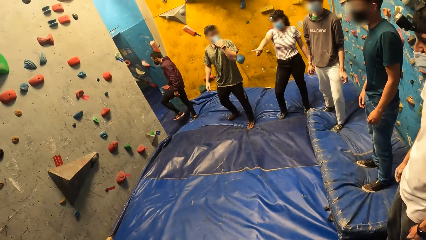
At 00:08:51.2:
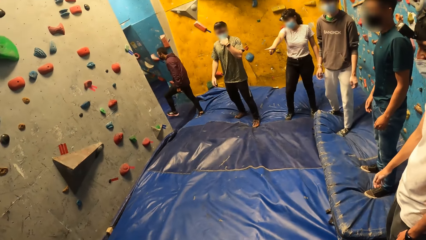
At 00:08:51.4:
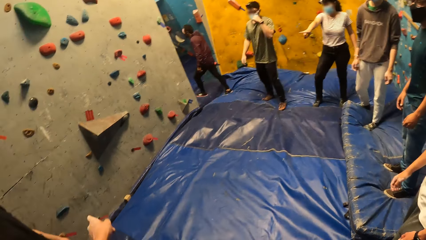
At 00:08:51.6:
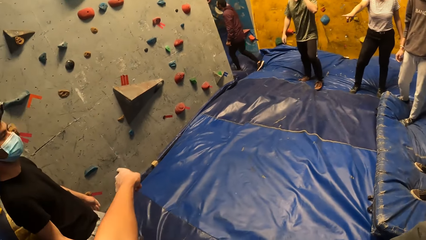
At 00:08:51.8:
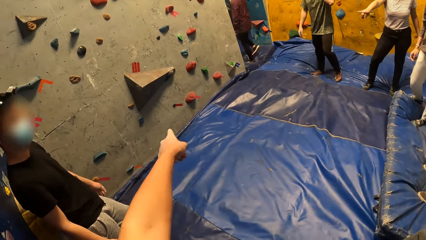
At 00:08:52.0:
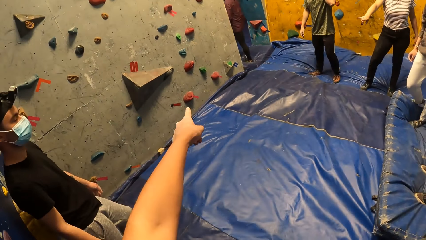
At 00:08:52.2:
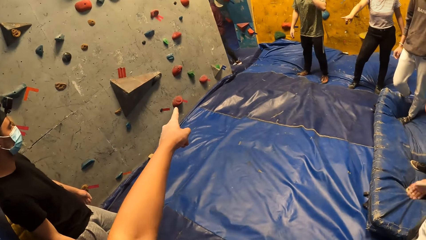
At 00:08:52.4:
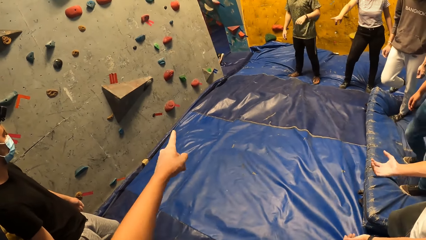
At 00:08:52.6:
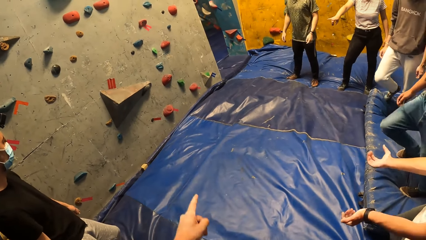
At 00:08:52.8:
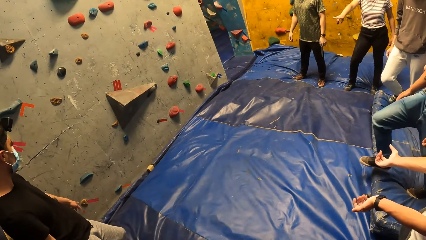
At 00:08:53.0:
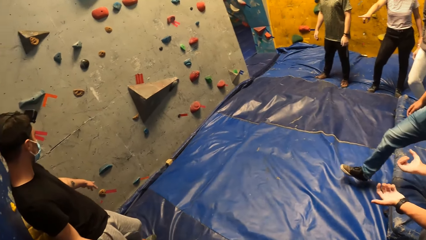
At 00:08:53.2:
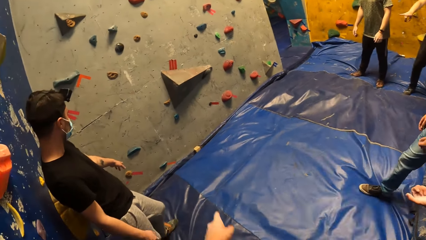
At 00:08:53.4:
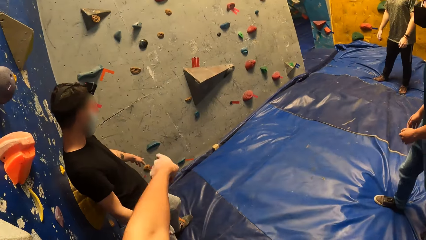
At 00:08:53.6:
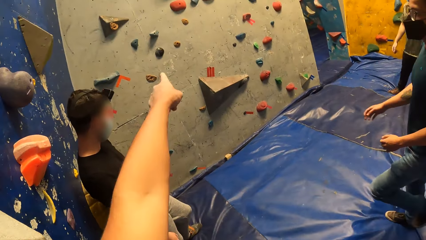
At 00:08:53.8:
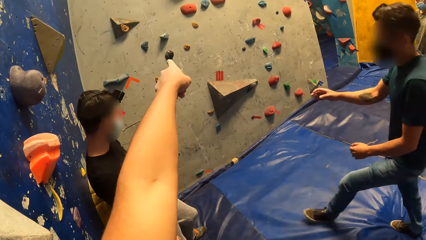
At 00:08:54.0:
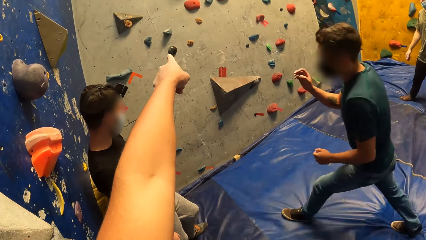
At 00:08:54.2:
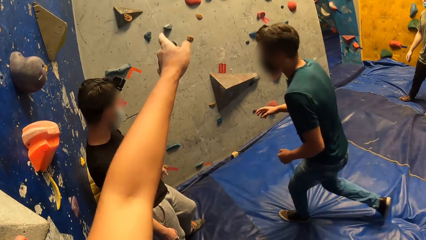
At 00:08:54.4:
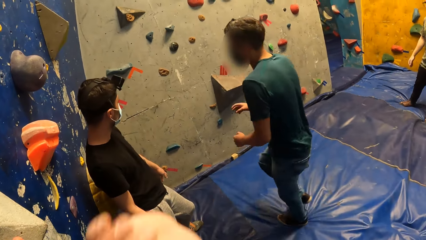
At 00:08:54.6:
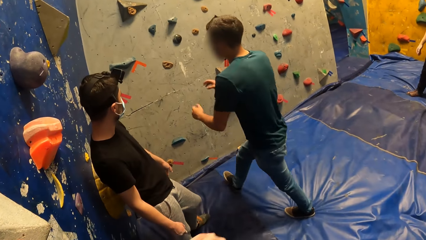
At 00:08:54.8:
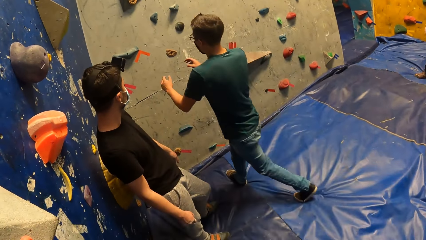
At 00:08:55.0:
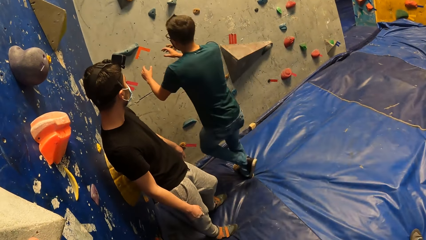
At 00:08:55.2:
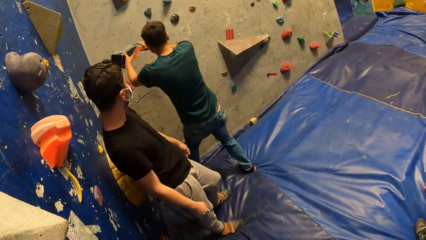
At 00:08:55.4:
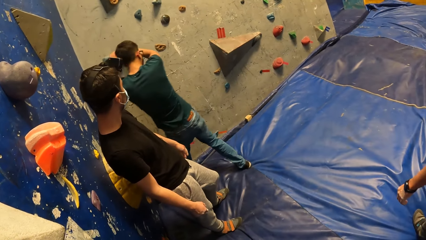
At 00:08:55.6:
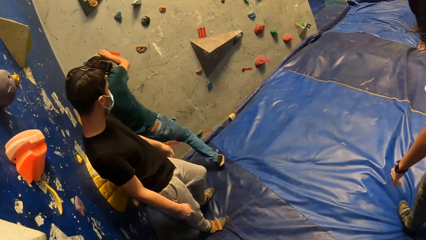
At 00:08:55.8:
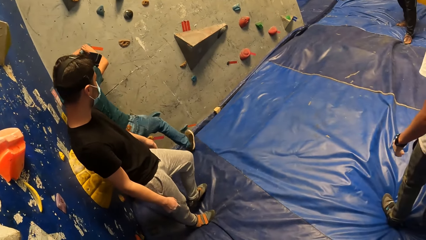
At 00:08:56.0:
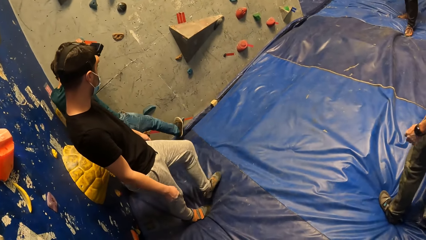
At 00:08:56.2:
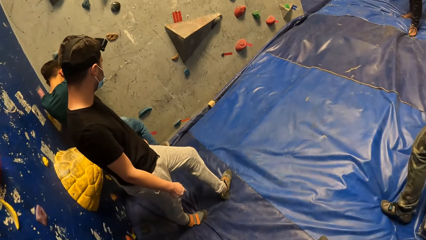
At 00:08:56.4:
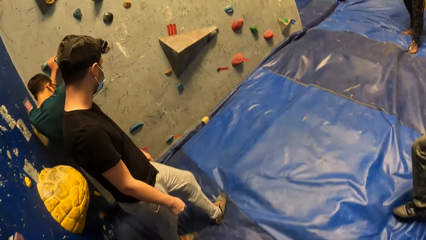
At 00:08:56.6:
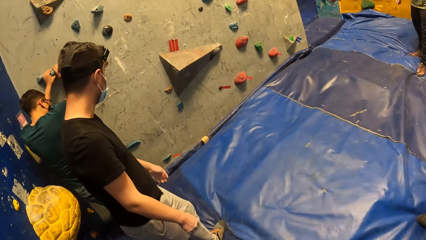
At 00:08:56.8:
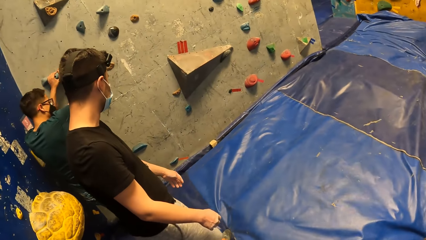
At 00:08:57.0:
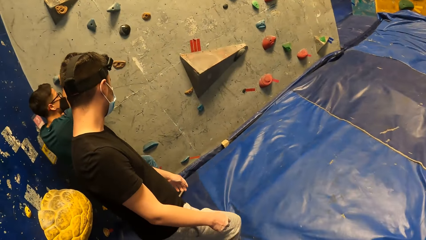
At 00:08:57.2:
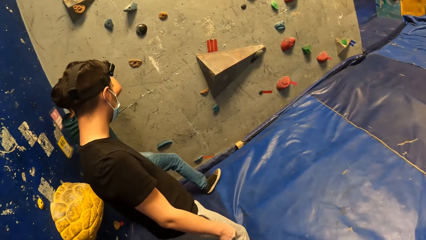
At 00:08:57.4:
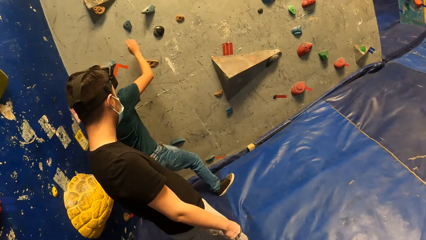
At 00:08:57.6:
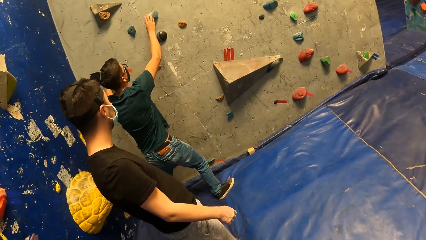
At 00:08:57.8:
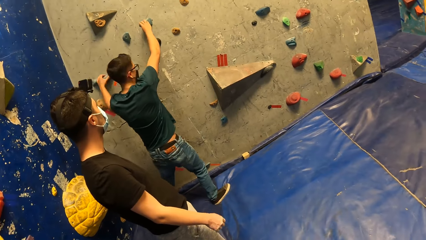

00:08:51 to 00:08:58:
A woman points on the floor and dances. The camera wearer points a finger on the wall. A man walks towards the wall. The man grabs the climbing hold with both hands. The man climbs on the rocks on the wall.

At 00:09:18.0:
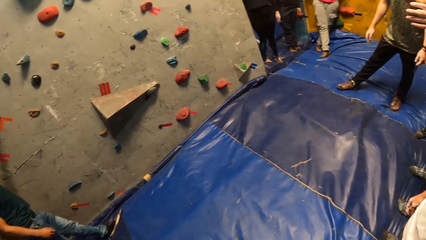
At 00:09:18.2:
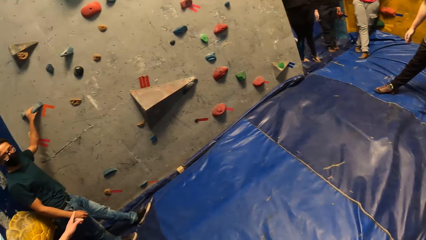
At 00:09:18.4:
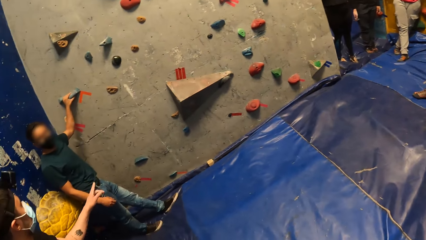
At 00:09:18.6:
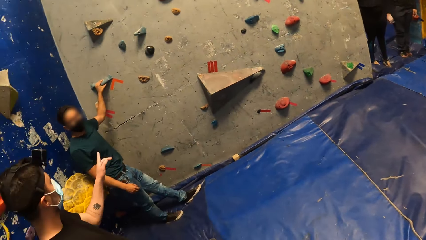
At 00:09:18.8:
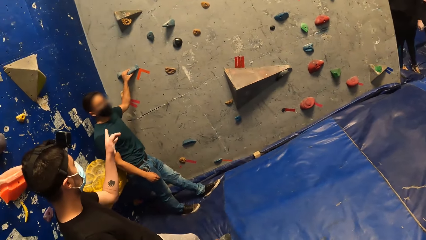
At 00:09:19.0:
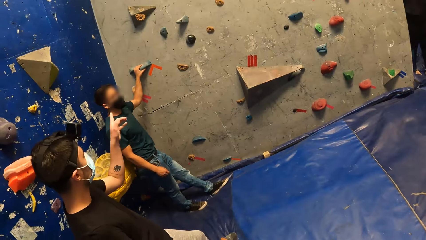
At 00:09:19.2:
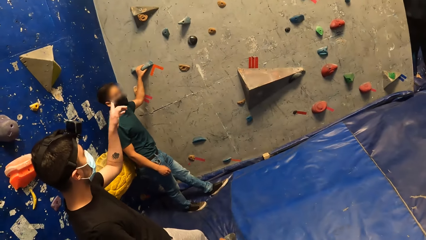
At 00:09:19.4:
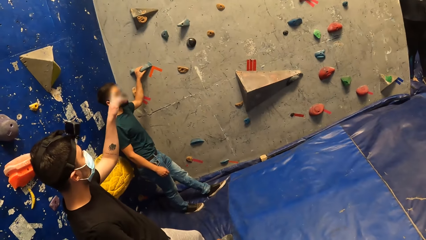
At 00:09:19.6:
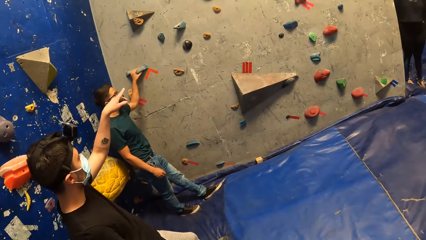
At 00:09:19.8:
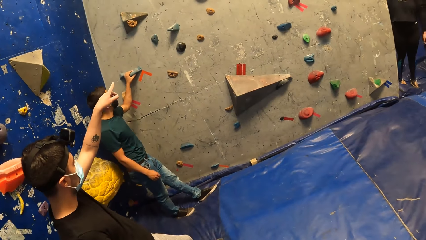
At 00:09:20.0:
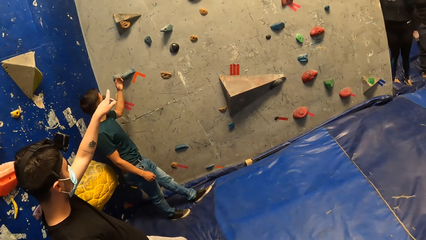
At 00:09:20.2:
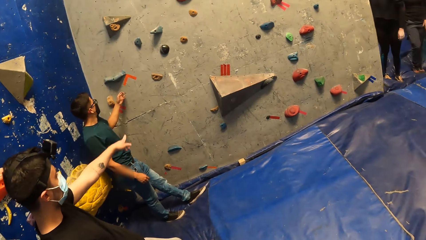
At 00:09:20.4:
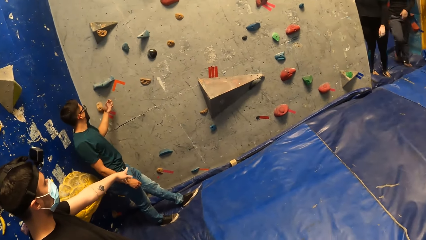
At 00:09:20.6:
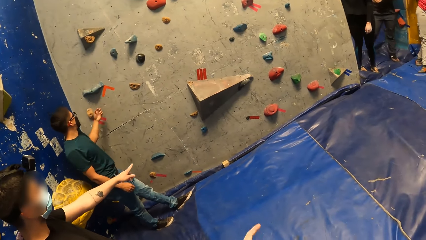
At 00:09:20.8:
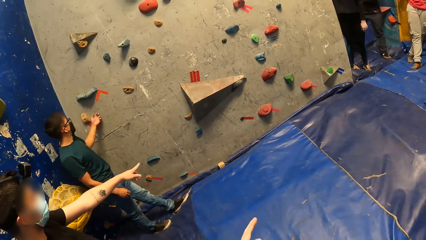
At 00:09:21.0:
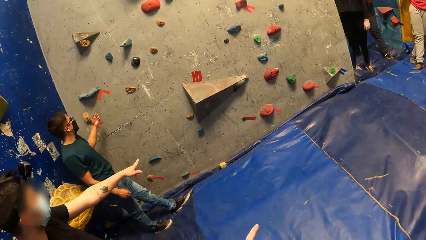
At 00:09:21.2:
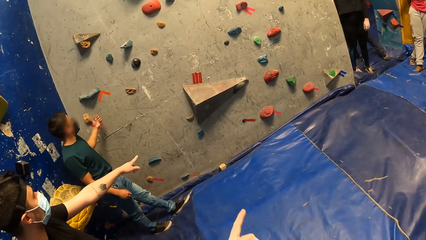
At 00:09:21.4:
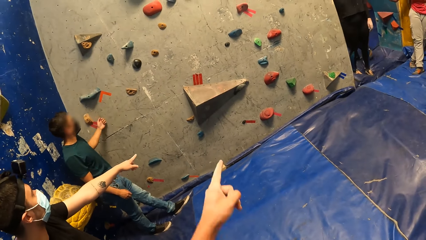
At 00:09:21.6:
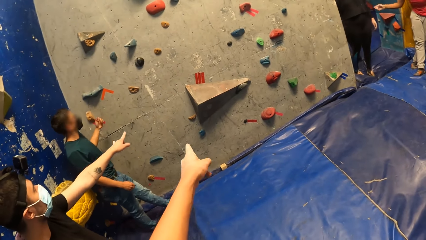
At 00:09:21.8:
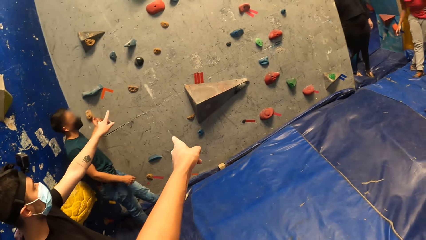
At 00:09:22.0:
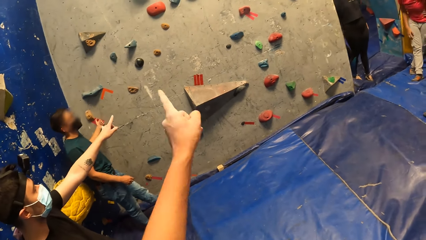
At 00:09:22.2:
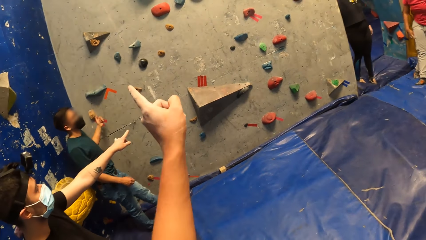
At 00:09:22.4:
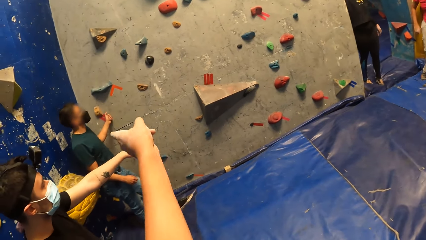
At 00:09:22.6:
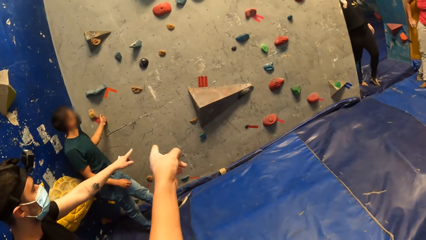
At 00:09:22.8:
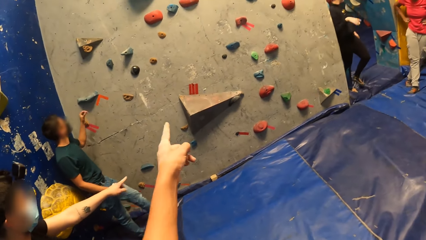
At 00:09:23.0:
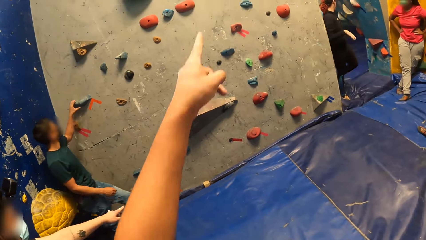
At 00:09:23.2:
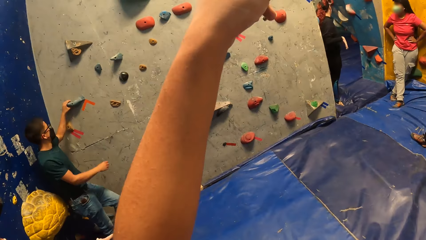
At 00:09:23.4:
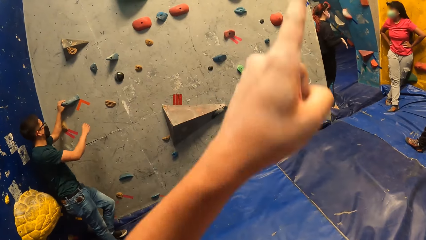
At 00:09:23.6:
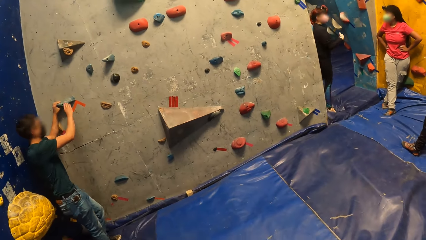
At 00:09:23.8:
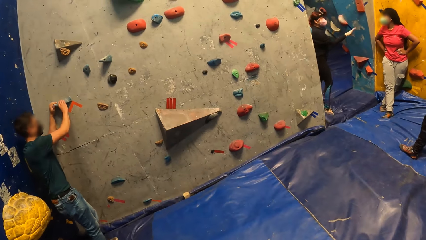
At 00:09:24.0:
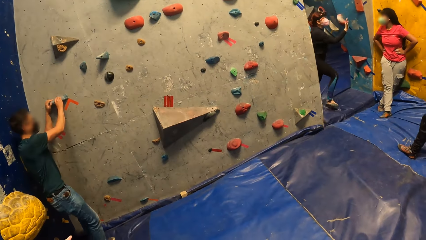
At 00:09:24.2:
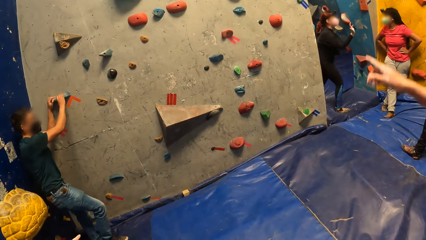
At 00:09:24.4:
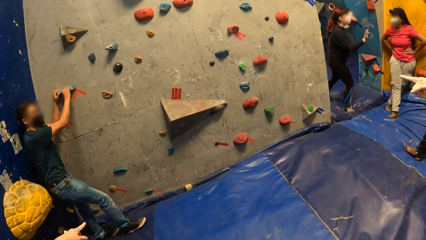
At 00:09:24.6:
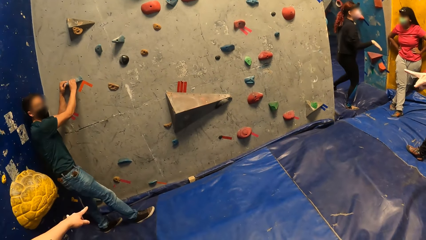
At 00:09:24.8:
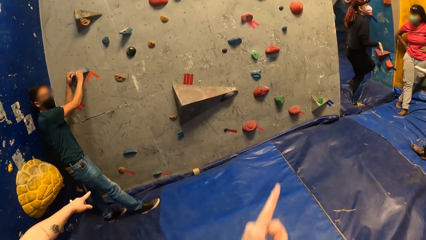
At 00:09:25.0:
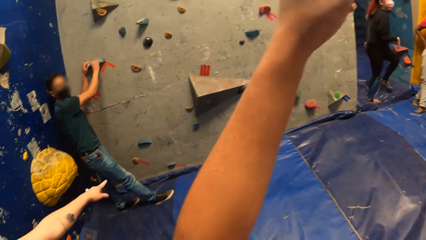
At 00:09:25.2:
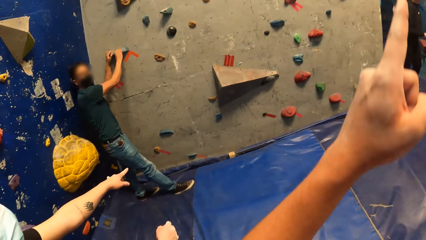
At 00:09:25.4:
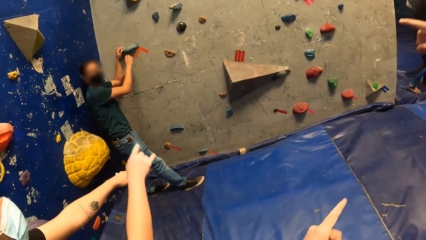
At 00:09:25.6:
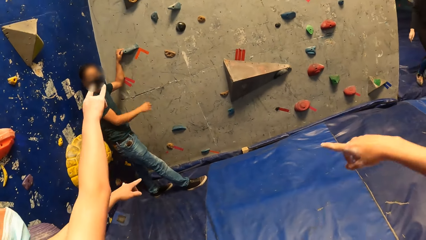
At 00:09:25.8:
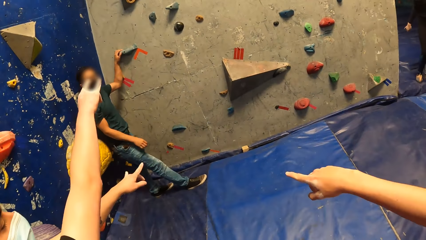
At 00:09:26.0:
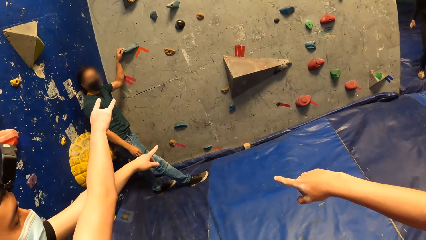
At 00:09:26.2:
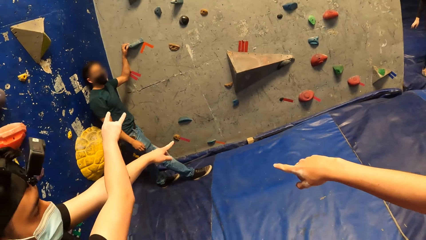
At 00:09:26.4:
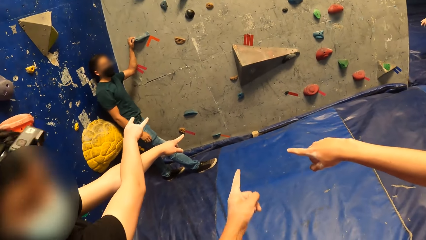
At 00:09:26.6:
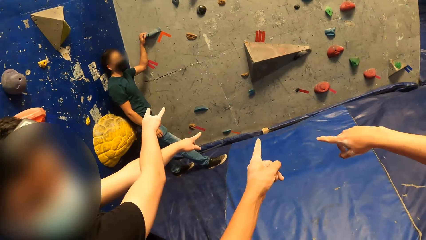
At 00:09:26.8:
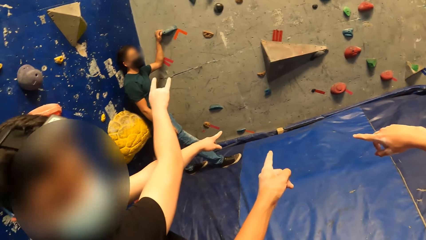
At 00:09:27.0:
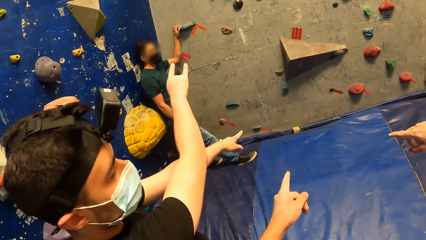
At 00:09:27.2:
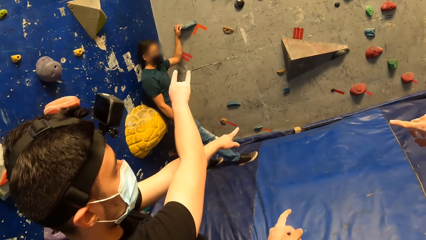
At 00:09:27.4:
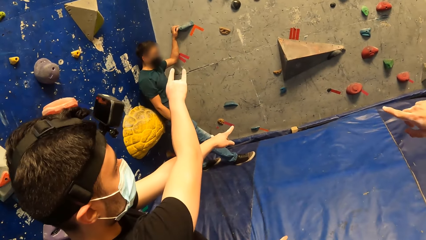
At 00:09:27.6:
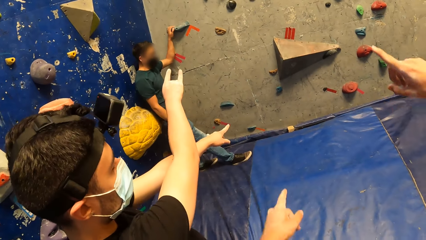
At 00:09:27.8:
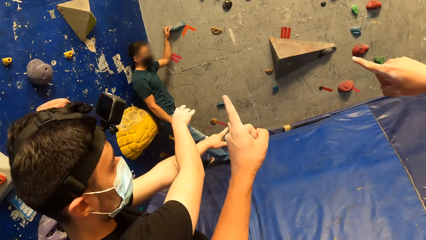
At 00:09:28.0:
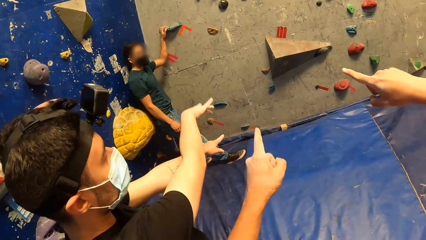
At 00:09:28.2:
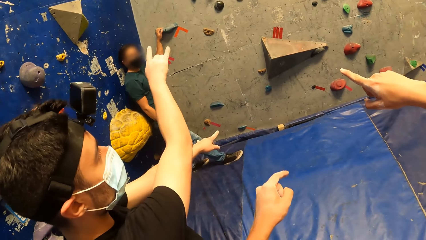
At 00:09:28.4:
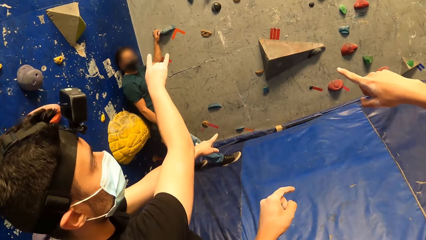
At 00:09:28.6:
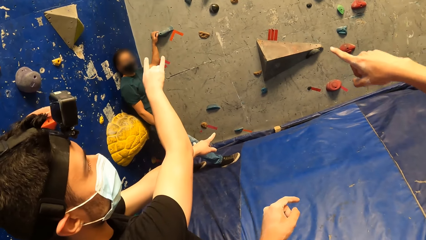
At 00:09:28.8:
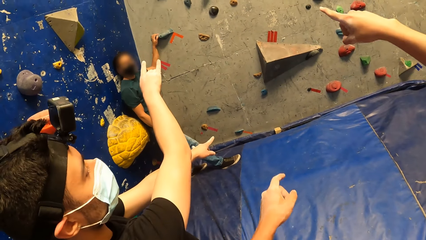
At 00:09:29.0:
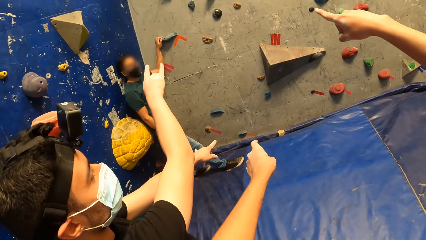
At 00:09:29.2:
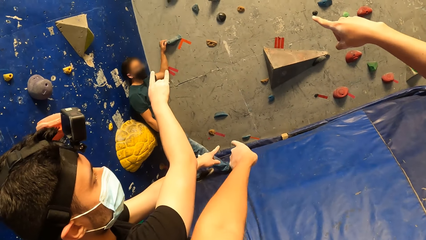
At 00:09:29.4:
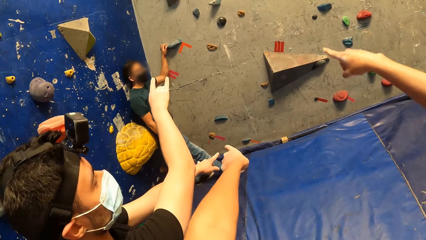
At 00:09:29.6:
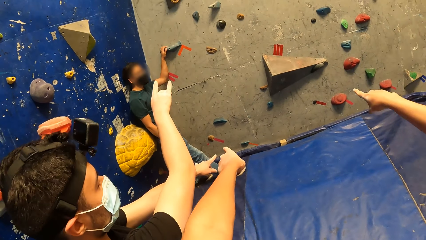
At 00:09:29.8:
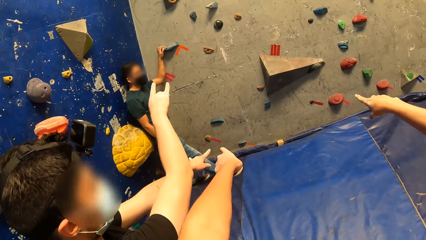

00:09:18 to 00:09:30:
A person points at the bouldering wall. Another person knocks the bouldering wall. A third person points at the rock bouldering wall. The camera wearer interacts with a man. A fourth person points at the bouldering wall.
